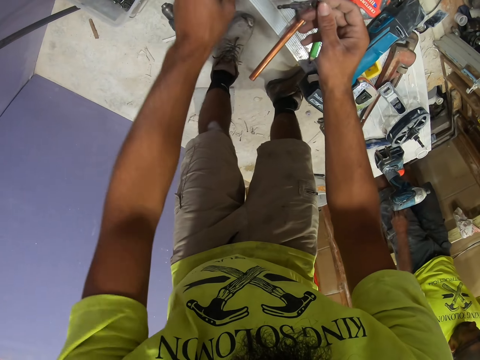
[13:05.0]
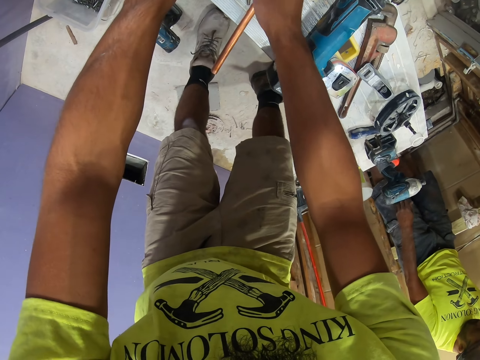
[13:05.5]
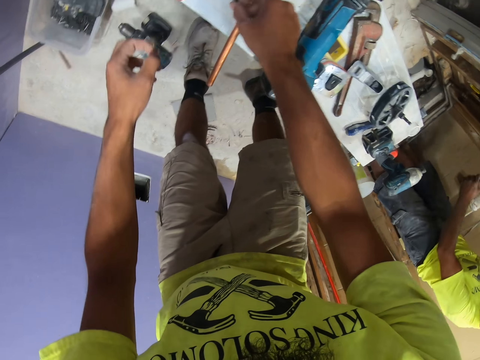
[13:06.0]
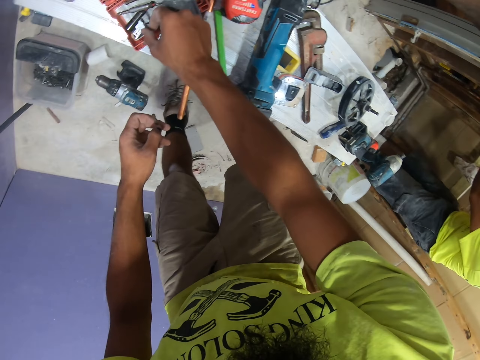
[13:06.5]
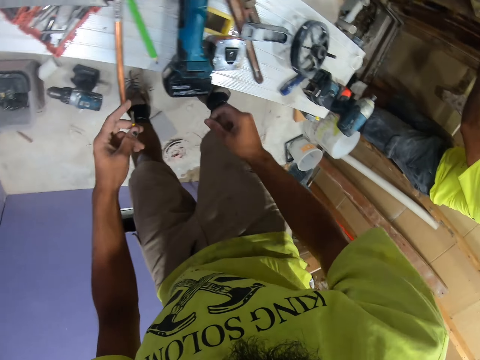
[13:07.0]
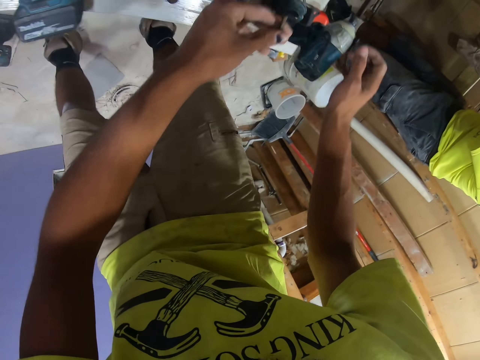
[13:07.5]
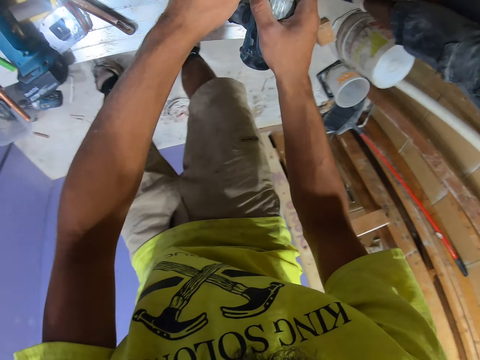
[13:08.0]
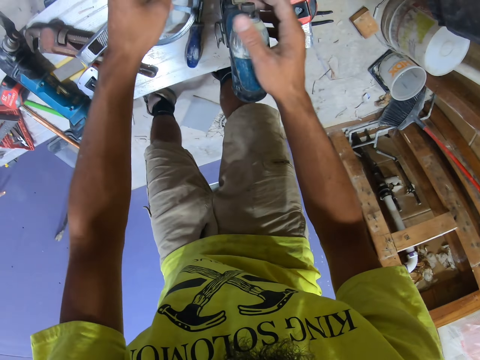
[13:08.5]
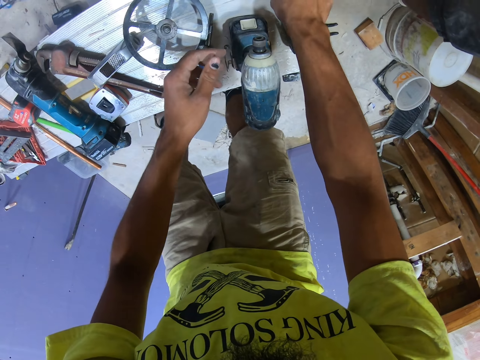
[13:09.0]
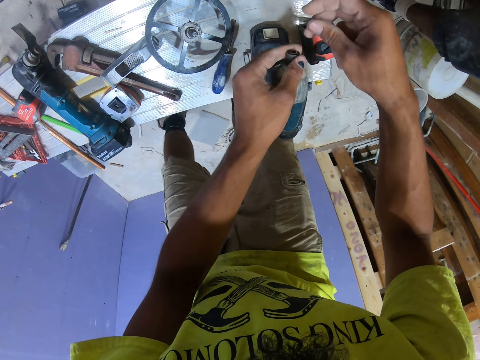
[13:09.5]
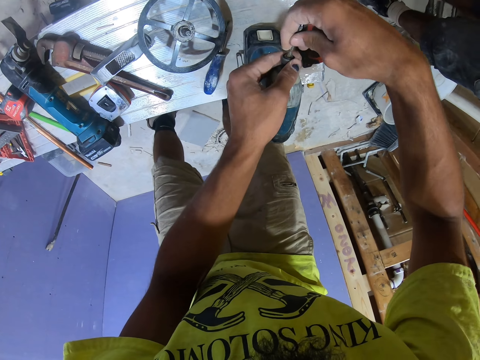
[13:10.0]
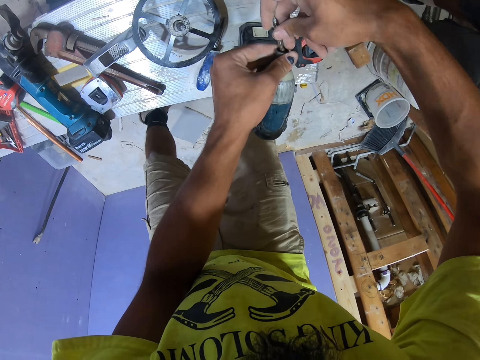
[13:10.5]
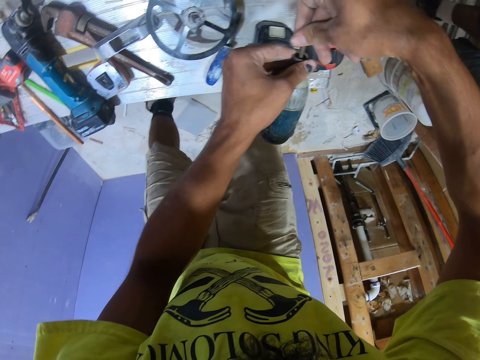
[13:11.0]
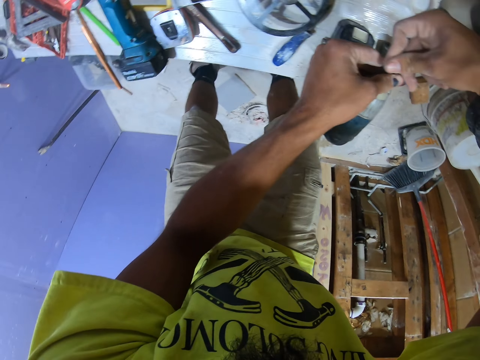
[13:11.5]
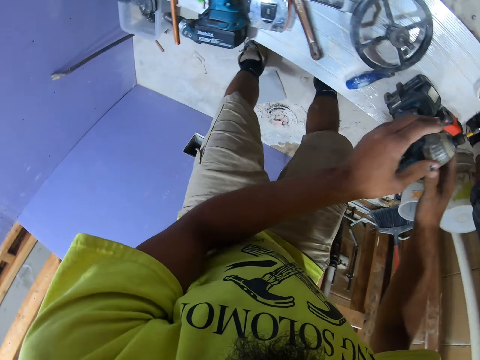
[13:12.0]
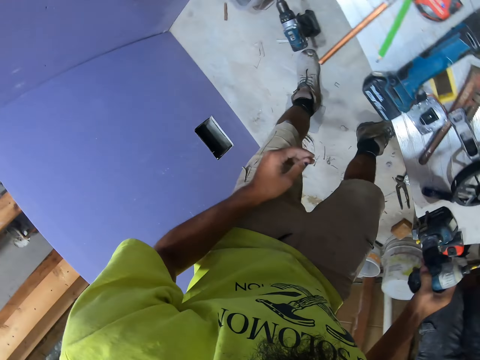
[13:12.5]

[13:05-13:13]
The camera wearer takes another copper pipe or some nails. They hold the drill. They fix the nail in the drill. They carry the drill.

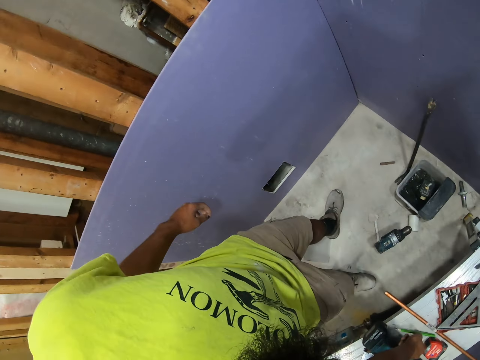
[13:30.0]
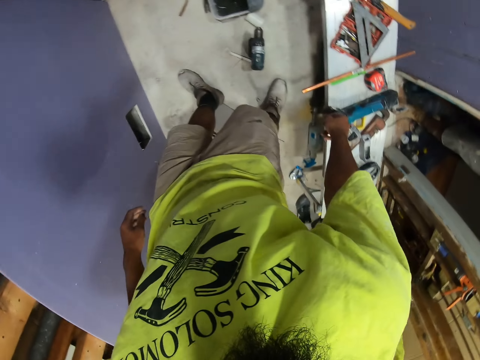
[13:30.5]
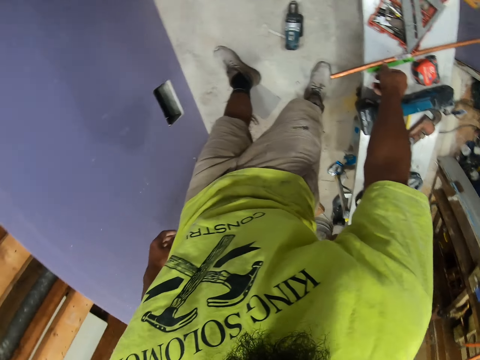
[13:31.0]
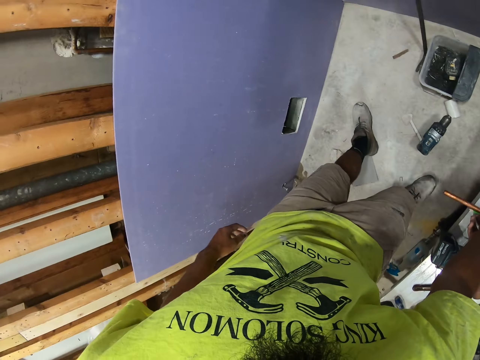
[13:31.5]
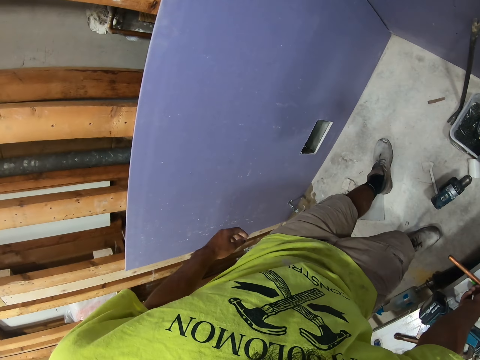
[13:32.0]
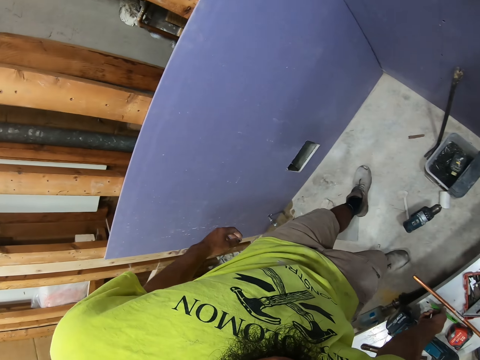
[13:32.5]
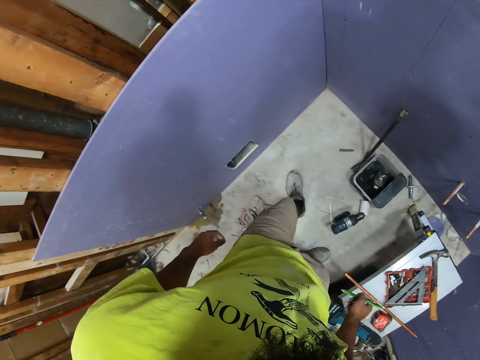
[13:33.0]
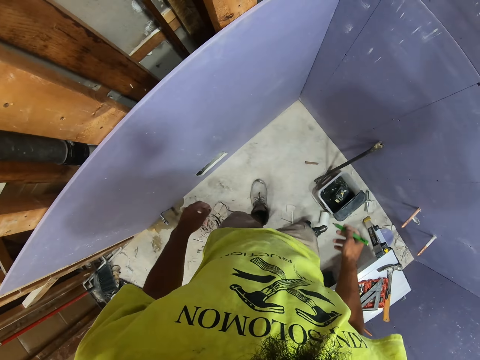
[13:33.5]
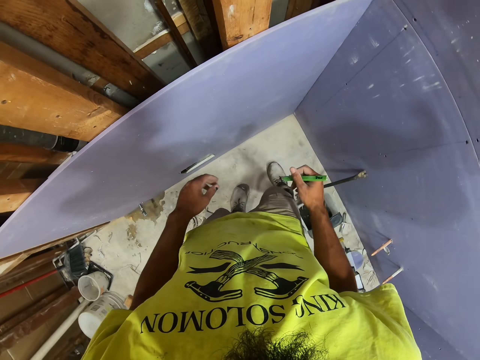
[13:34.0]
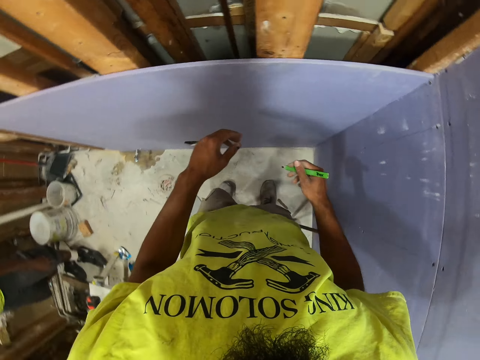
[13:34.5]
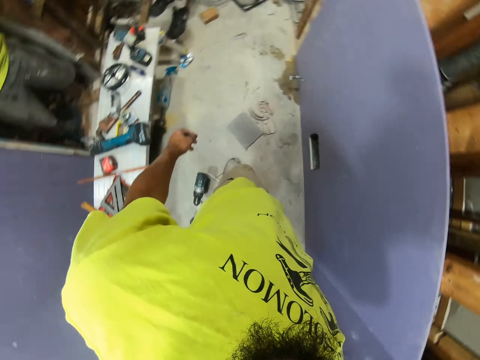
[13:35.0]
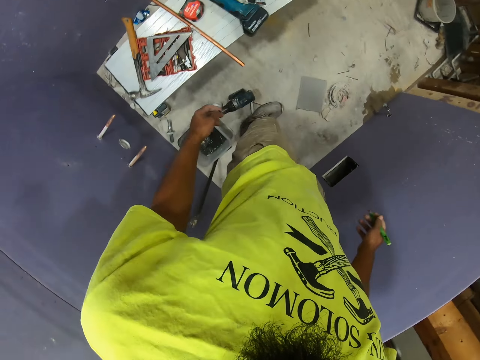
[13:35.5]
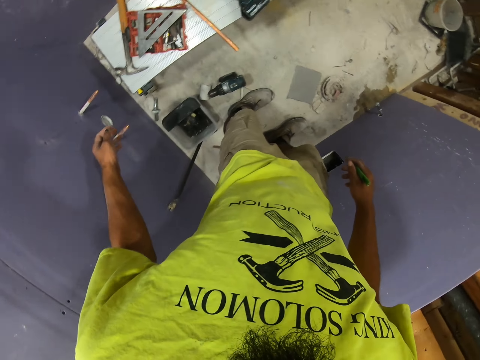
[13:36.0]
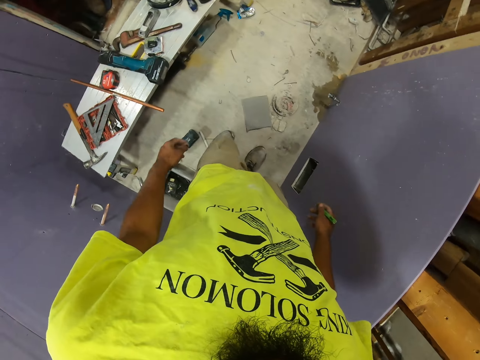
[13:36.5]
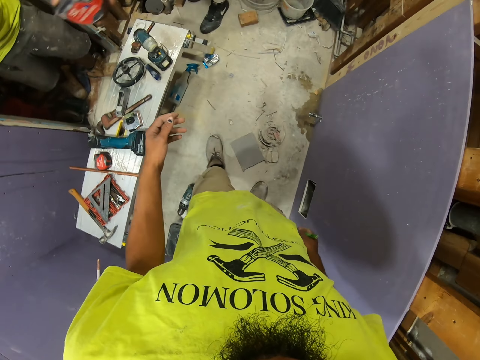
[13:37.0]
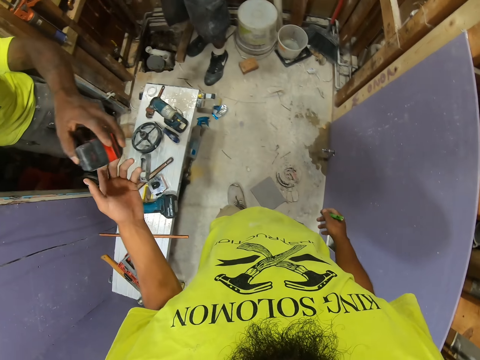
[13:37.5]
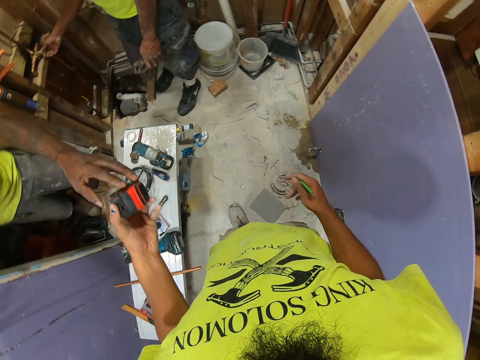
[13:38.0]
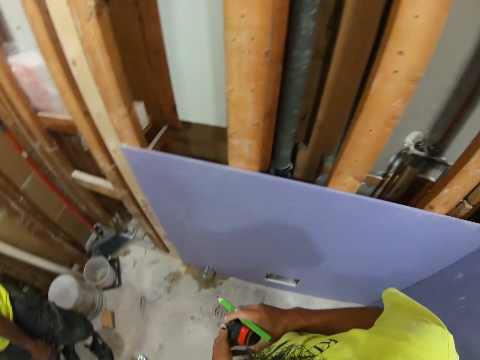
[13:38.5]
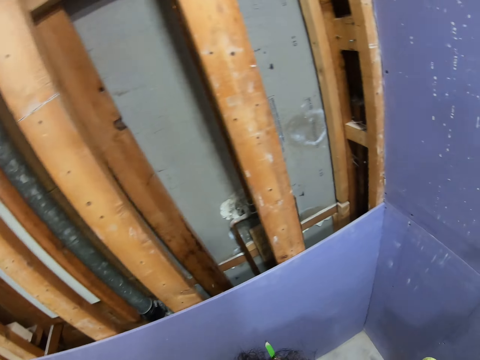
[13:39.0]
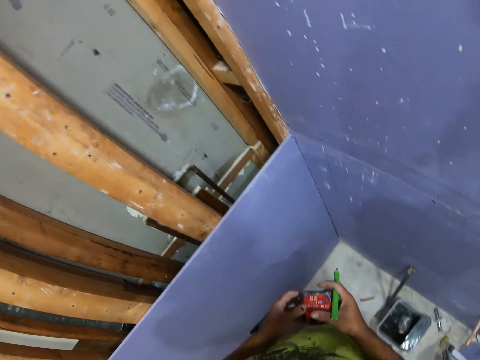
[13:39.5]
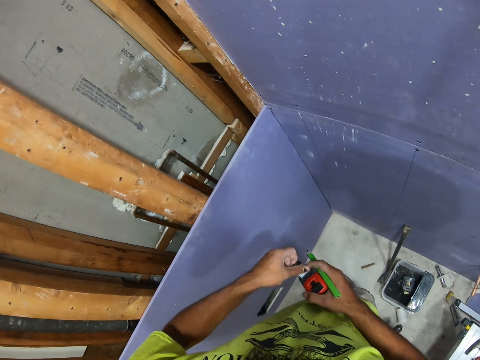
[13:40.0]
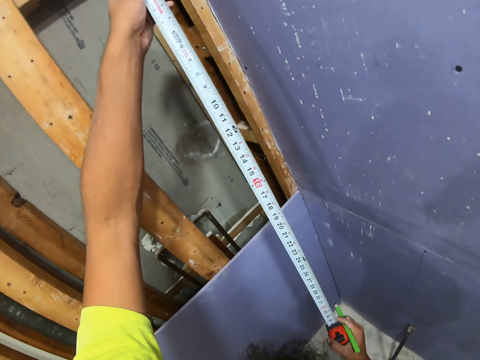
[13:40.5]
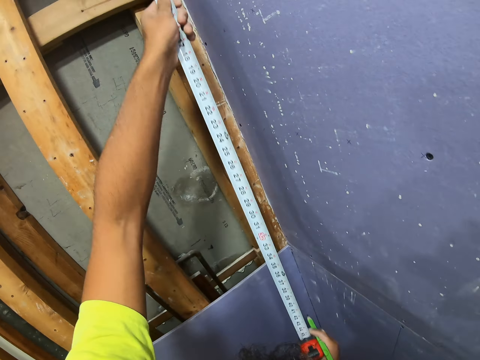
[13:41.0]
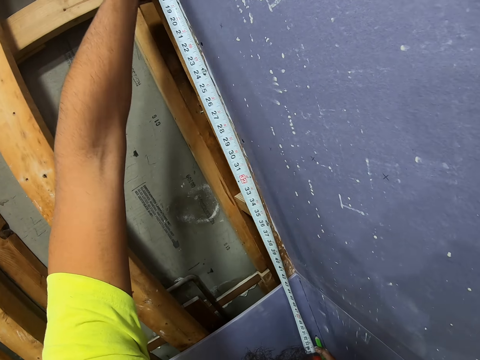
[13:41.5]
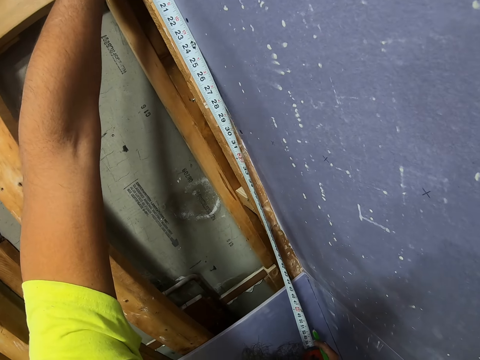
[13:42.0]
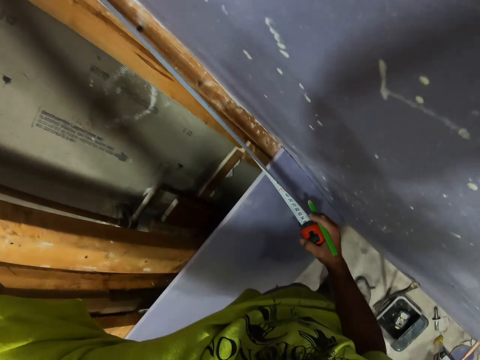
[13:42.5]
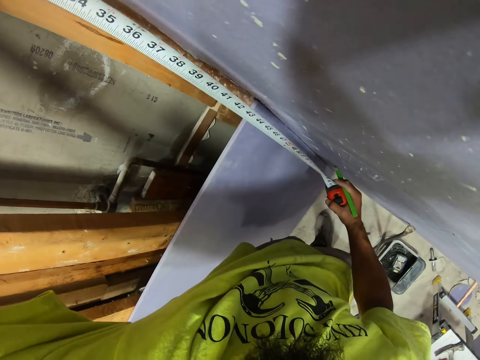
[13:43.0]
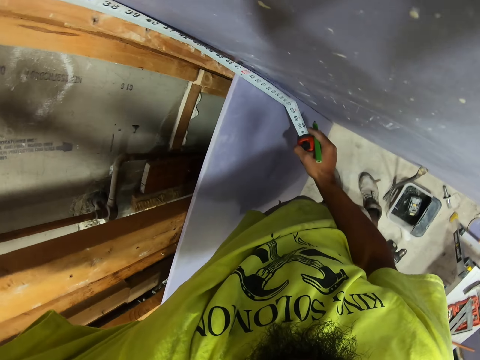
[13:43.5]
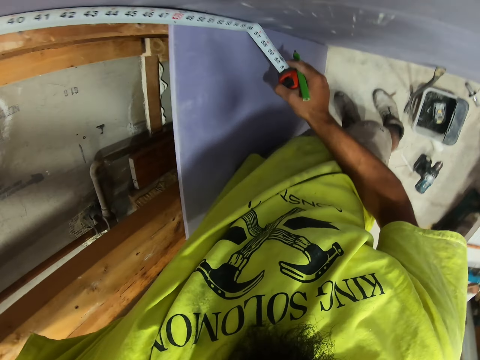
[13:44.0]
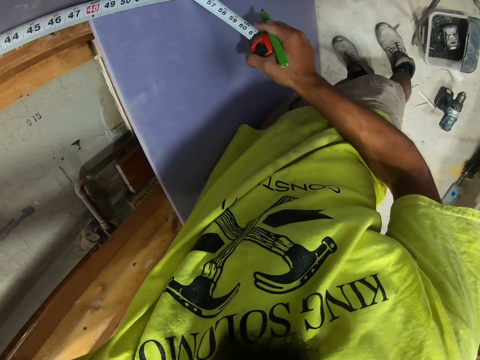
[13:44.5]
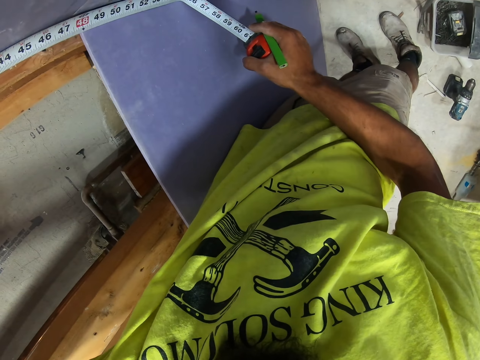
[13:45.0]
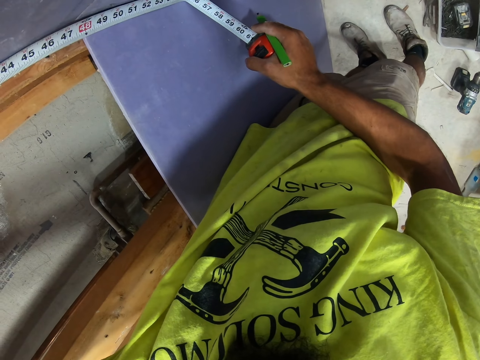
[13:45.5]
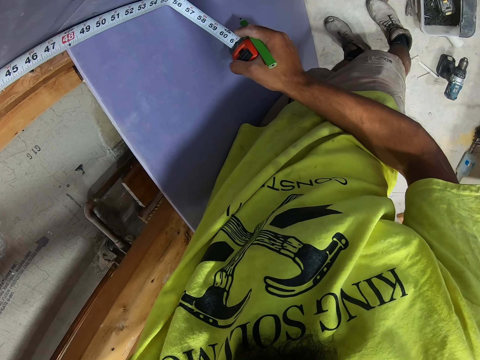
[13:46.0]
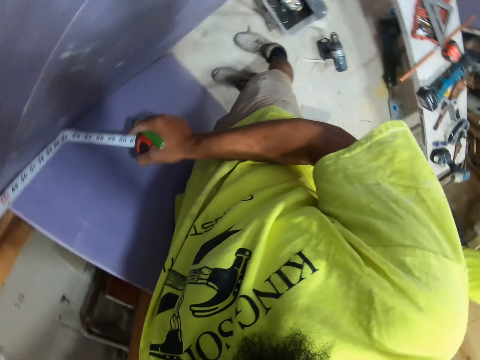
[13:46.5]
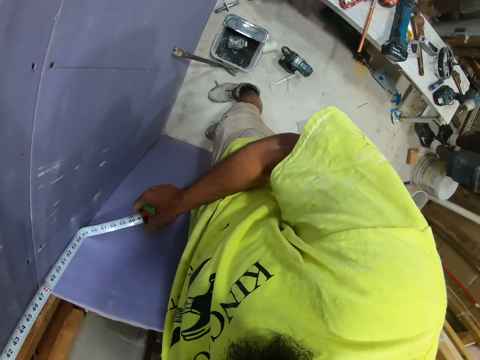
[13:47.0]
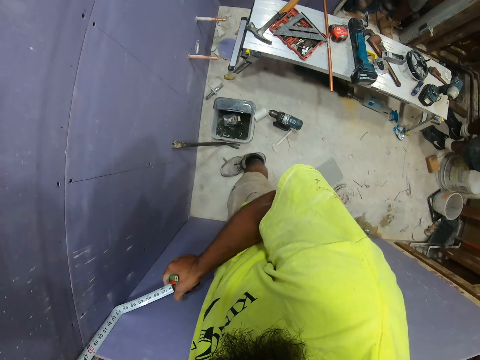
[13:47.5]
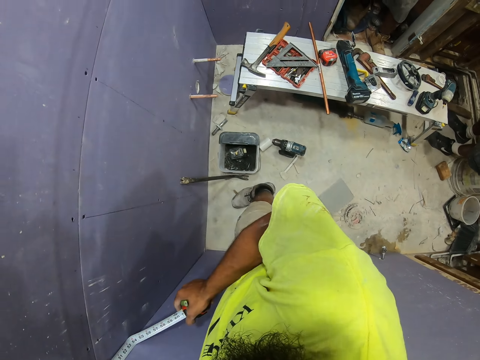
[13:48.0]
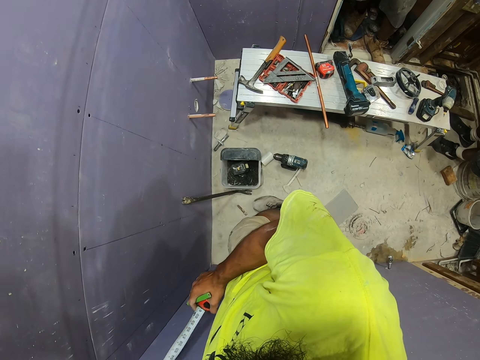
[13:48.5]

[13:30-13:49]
The camera wearer takes a pencil on the table. They walk. A man gives the camera wearer a measuring tape. The camera wearer opens the measuring tape. They measure the wooden wall. They stare at the tape measure. They look around. They stare at the floor.
